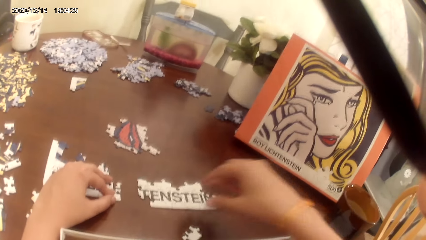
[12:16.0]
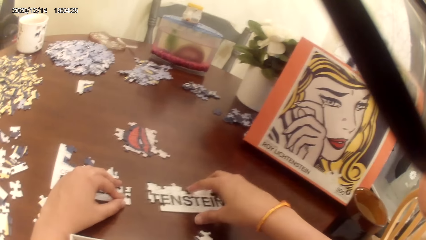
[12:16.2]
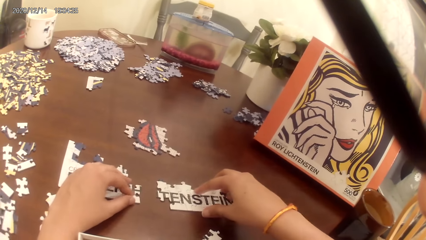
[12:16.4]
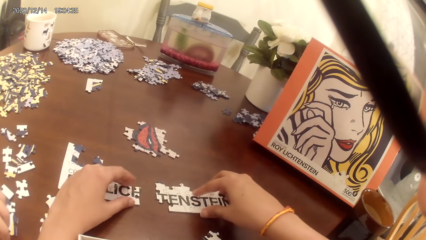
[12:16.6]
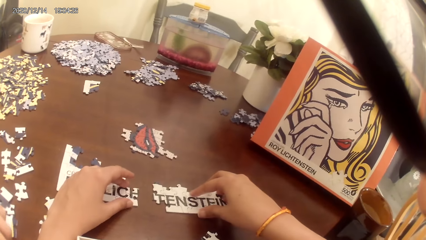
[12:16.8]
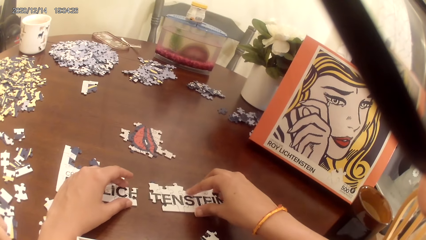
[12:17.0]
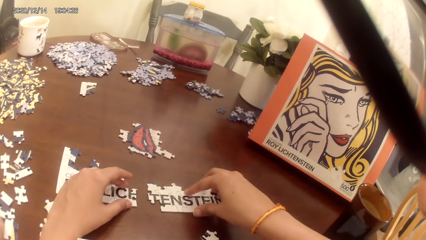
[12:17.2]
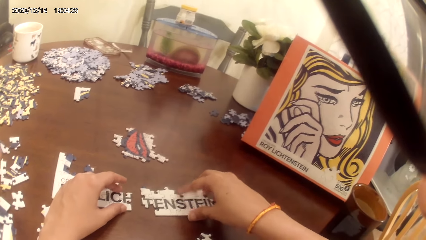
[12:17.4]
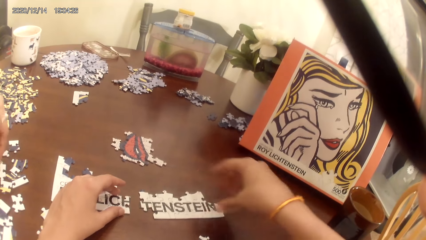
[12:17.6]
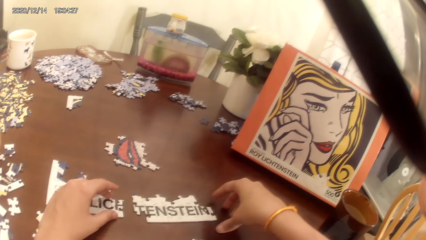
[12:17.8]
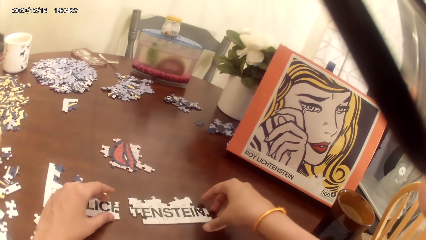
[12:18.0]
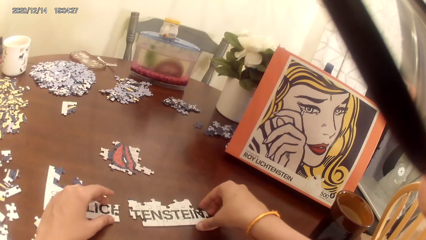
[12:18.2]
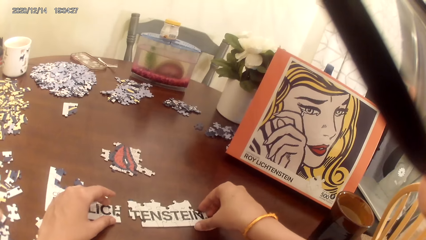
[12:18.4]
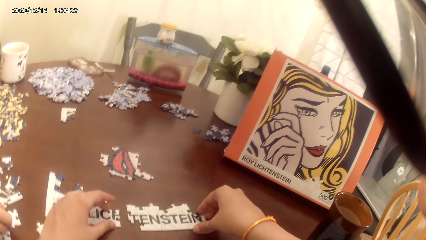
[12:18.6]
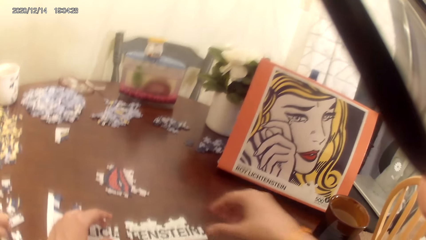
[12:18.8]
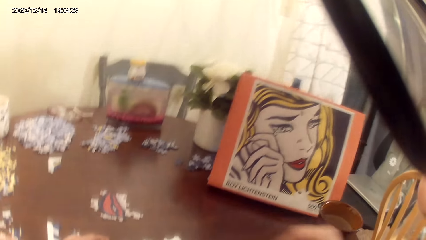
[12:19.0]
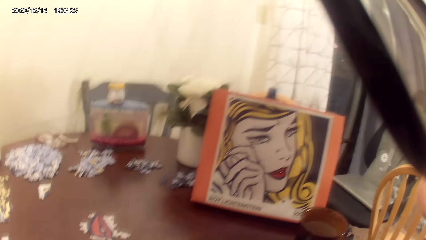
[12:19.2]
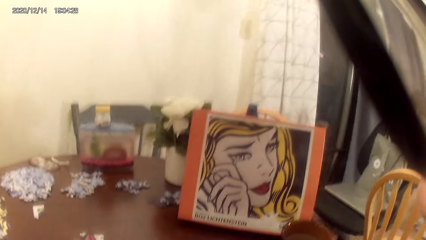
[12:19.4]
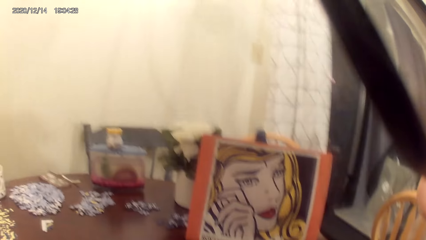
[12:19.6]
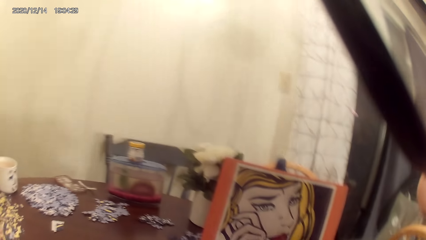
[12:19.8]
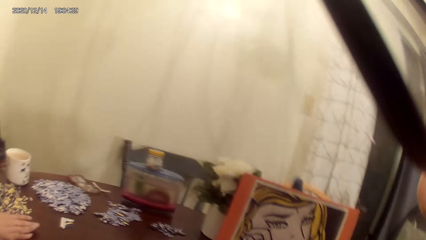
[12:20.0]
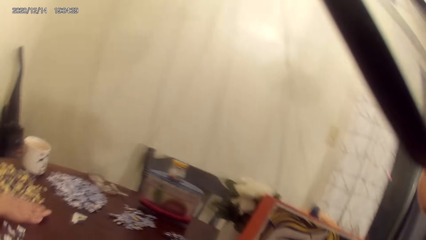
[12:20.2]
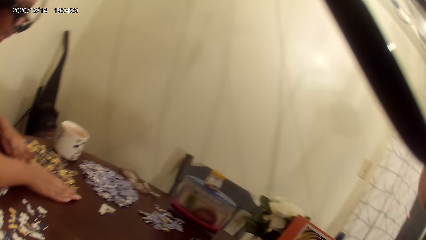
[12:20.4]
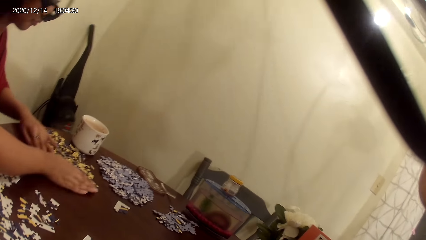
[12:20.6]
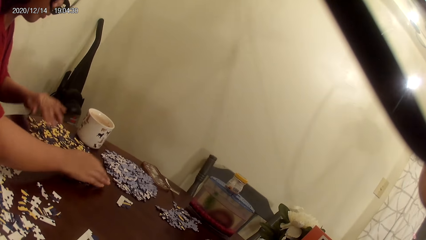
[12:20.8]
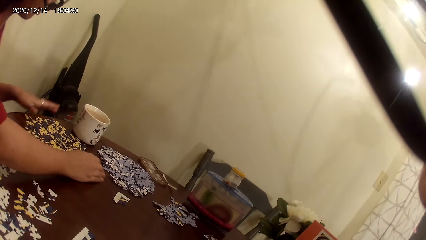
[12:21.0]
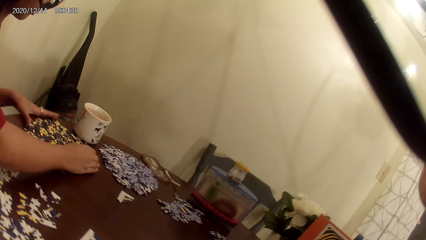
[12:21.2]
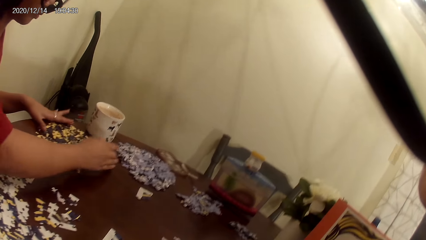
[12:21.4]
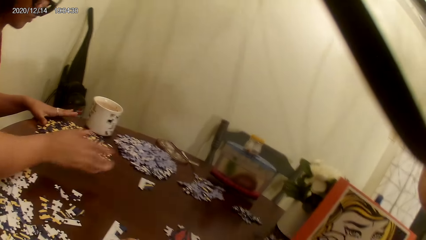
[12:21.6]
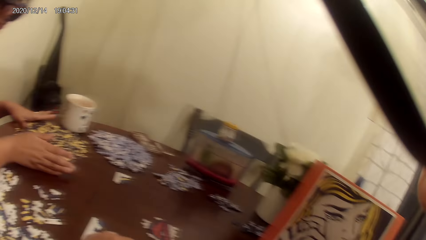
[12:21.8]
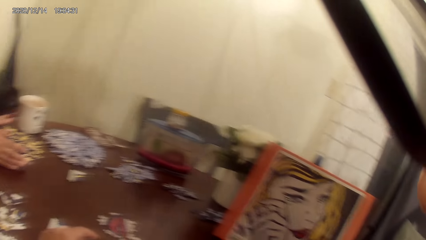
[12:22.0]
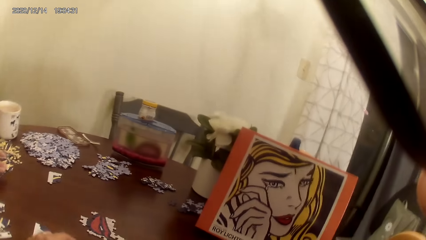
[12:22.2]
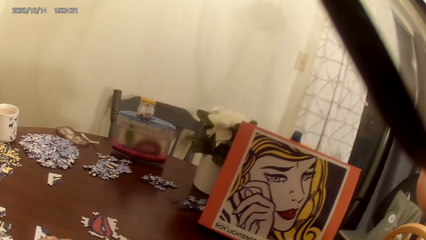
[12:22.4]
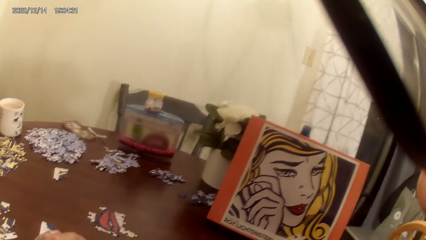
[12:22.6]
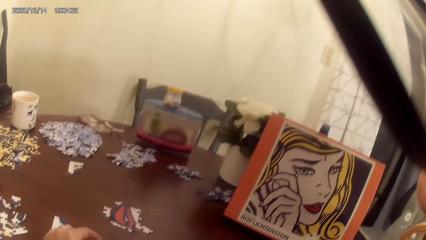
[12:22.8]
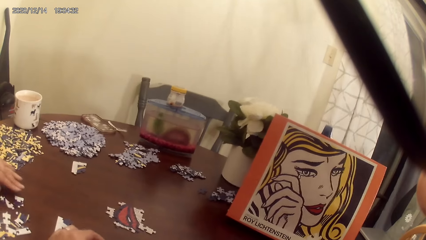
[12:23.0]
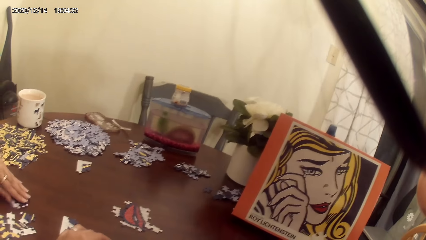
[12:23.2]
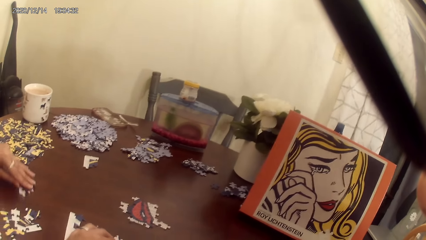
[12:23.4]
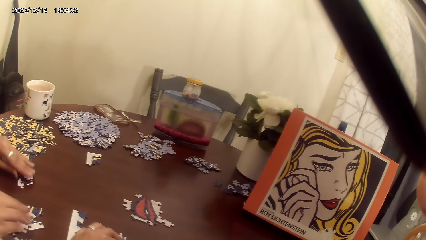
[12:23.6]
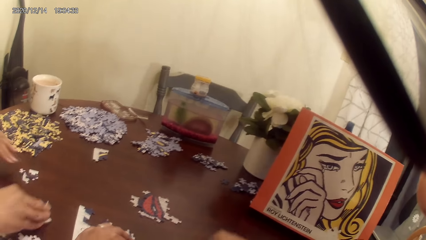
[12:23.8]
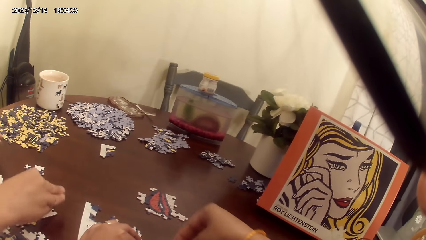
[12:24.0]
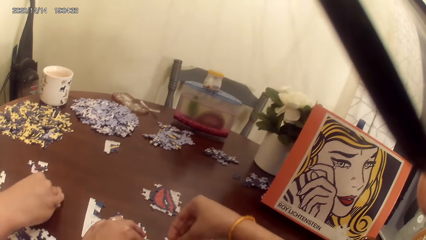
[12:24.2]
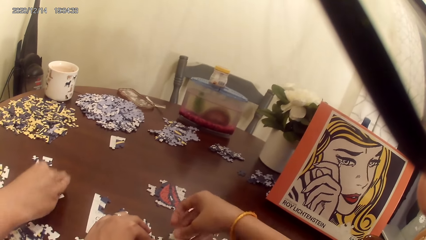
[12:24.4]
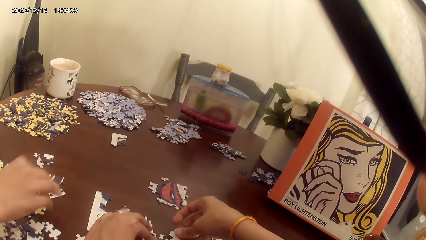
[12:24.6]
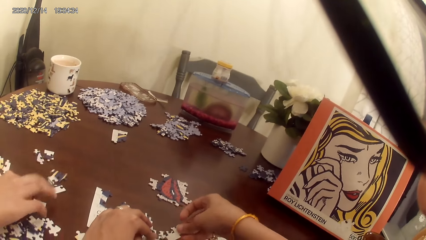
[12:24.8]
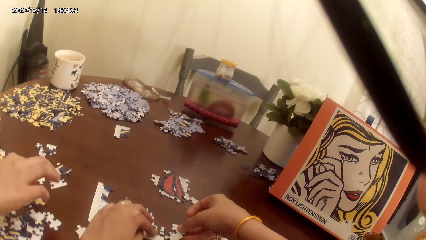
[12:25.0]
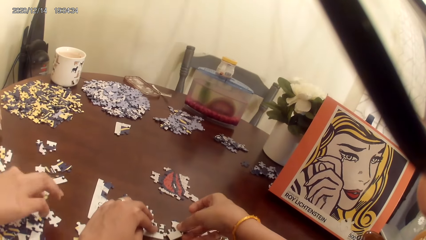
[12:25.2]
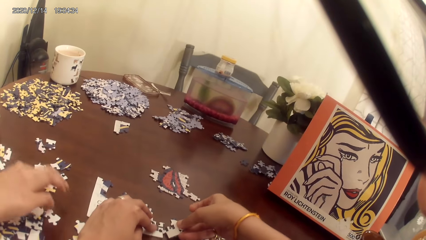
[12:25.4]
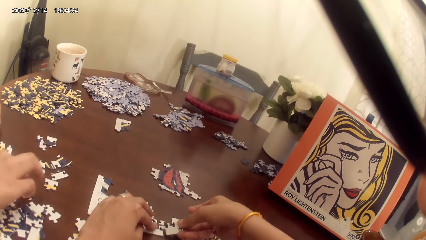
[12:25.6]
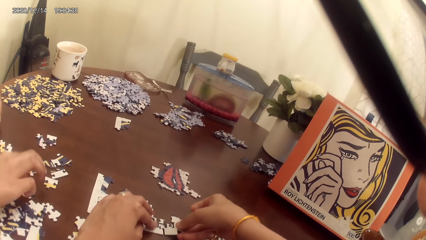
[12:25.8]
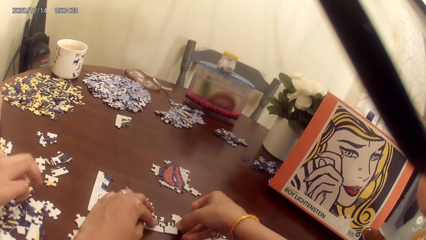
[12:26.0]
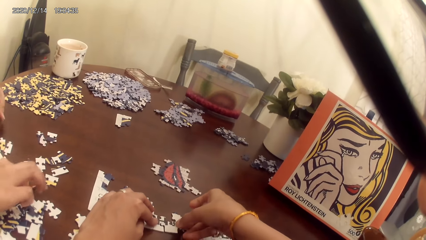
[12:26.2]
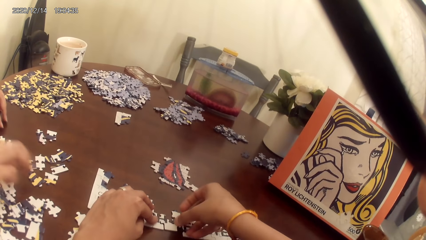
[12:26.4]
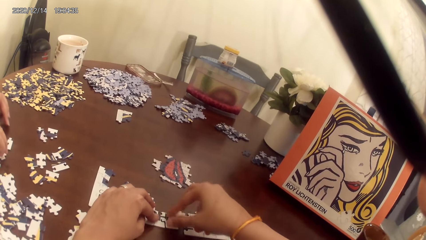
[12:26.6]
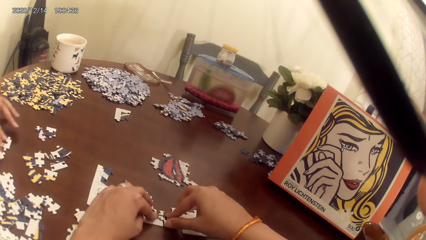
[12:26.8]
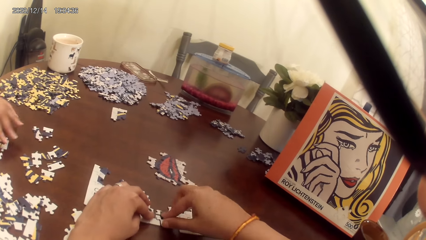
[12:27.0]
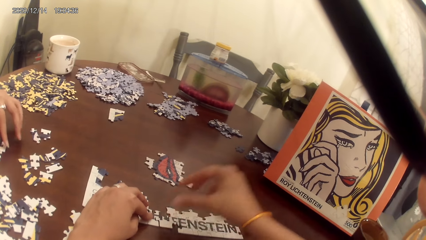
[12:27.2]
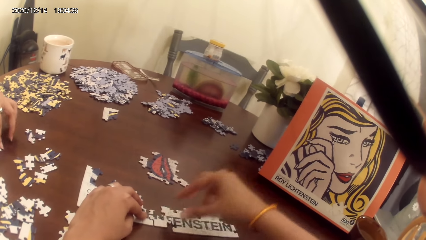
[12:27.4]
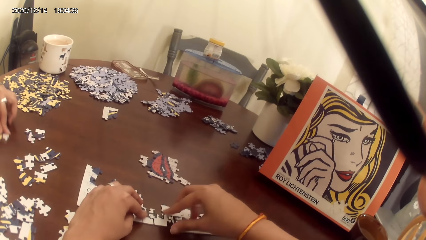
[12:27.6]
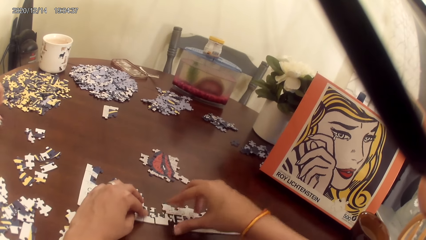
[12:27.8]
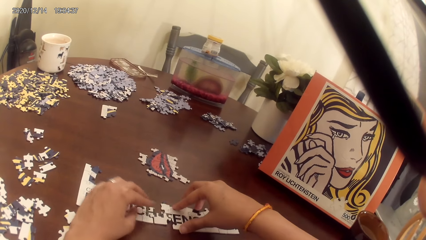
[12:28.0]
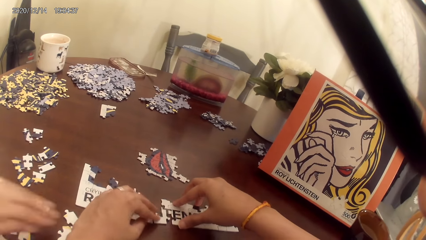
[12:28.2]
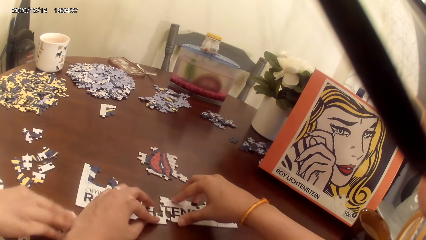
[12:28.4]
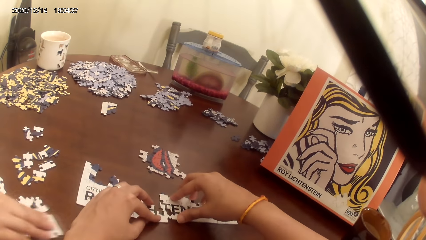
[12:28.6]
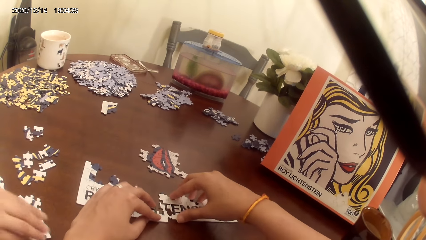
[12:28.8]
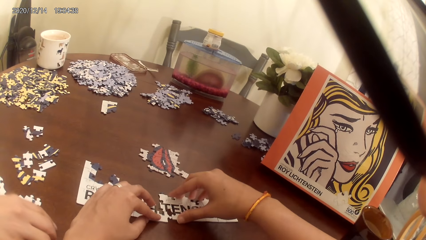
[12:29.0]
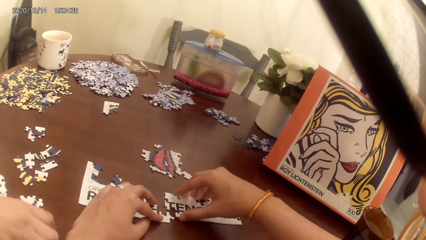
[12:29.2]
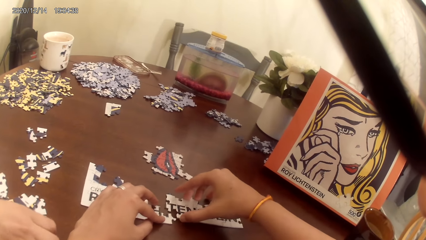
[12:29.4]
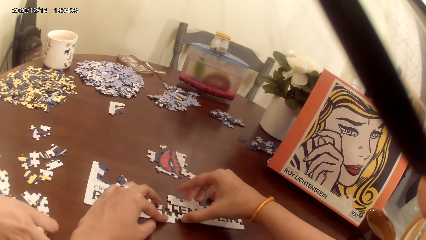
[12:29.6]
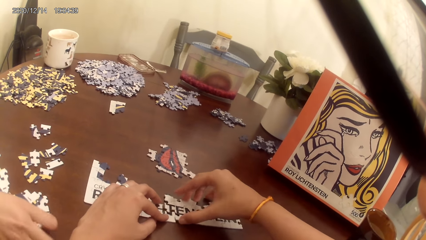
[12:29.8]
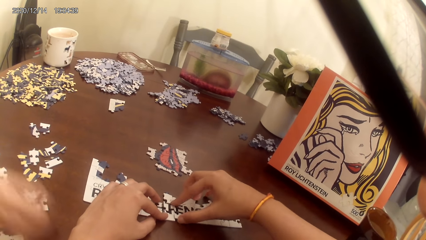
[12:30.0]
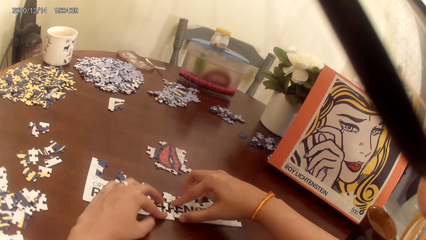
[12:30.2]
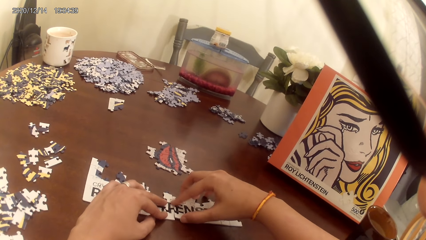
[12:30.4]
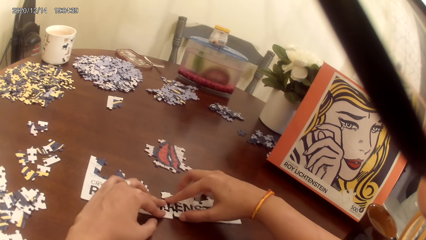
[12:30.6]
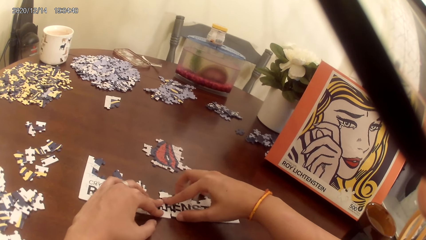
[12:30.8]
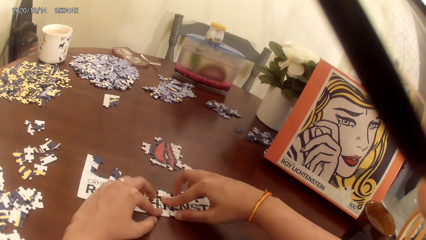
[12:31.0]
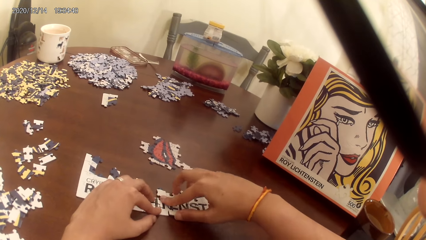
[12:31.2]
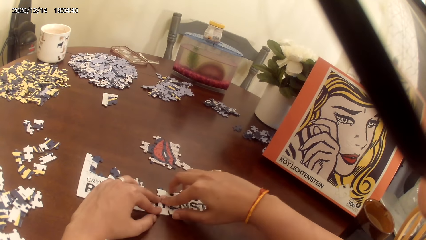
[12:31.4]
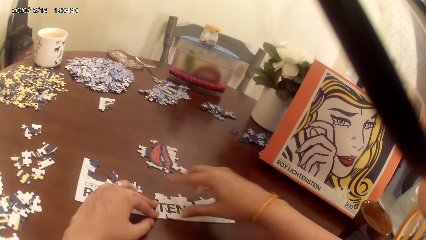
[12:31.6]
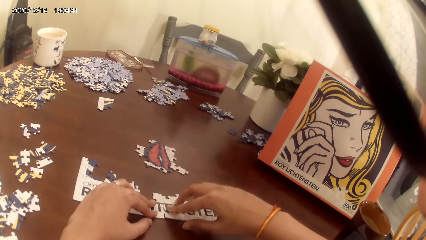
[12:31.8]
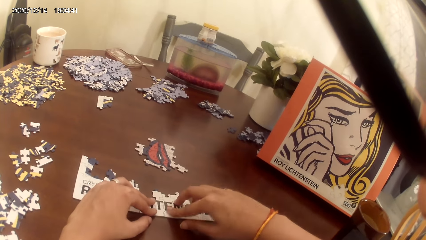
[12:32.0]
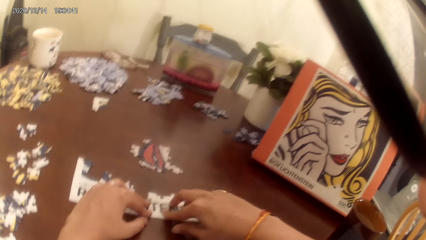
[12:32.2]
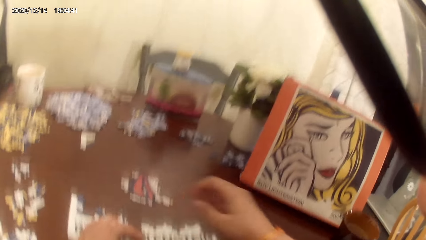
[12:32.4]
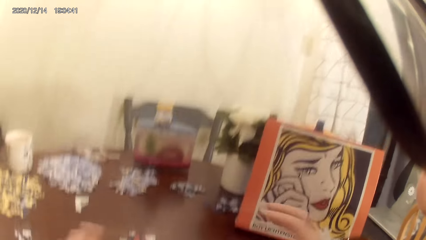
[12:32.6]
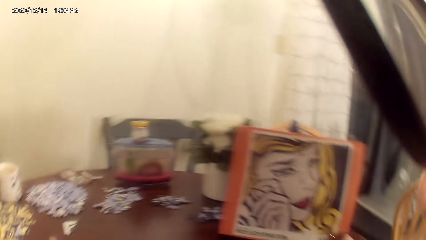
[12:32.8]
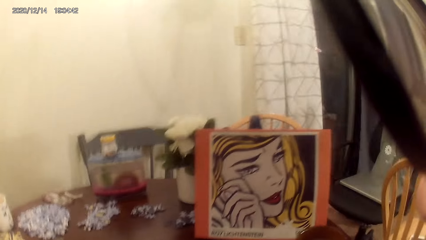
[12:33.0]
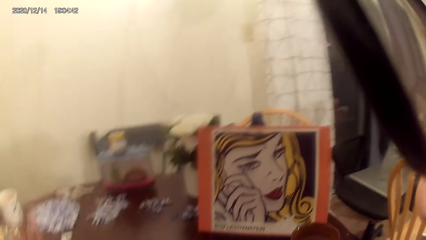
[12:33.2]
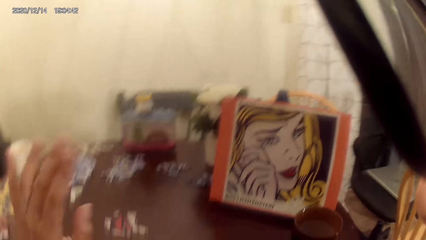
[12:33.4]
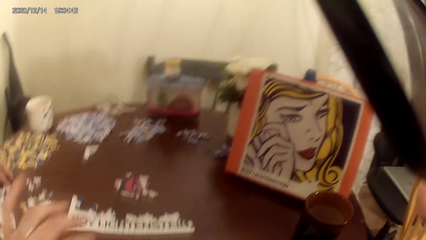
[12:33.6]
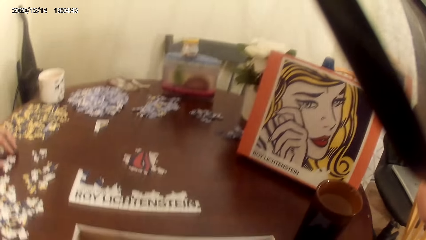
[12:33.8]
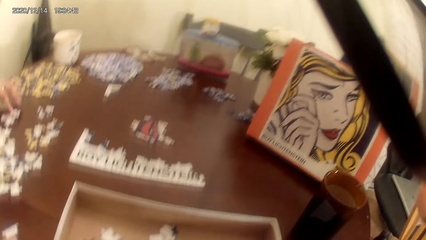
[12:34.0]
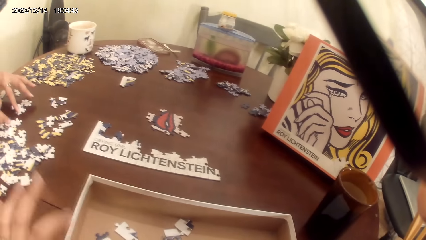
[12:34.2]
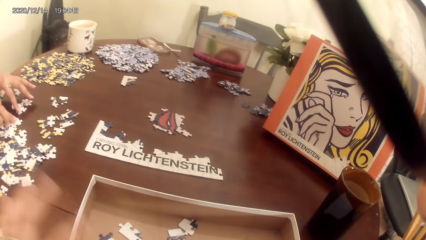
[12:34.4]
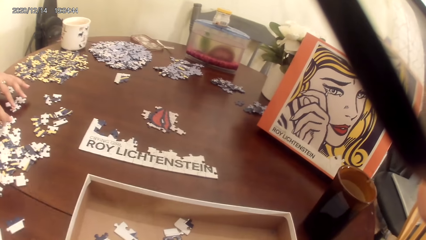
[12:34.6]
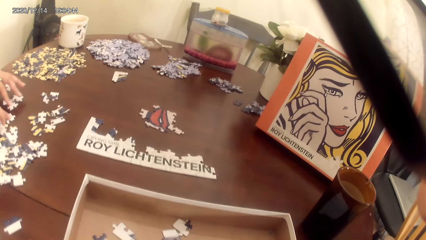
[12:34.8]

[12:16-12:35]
A person gathers the cards with hands and moves puzzles on the table. The camera wearer makes a puzzle and talks to the person.
